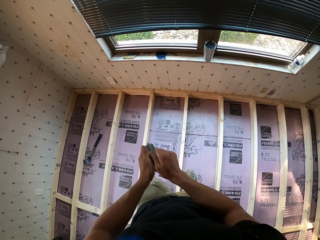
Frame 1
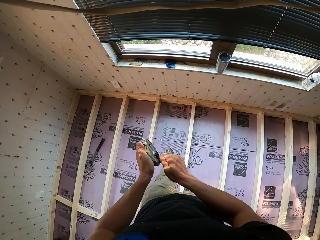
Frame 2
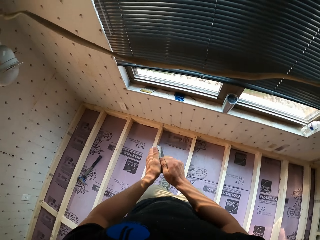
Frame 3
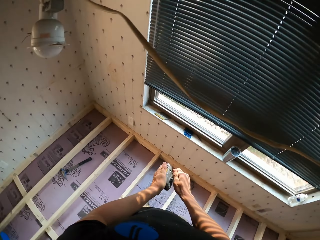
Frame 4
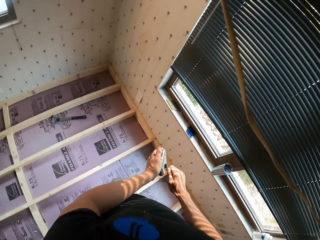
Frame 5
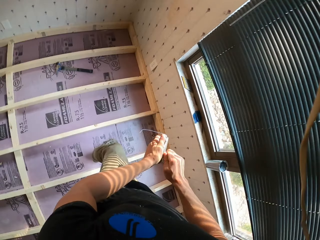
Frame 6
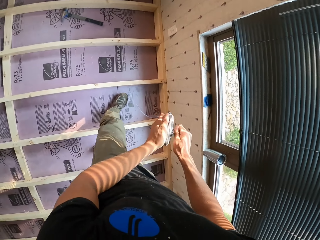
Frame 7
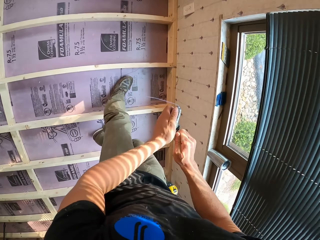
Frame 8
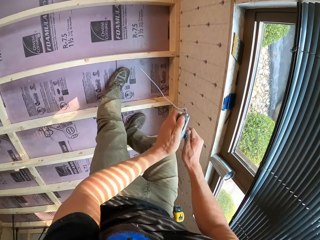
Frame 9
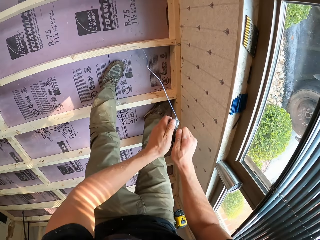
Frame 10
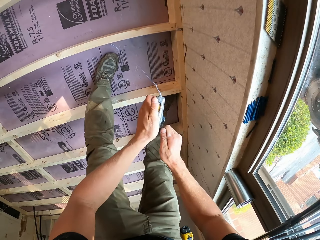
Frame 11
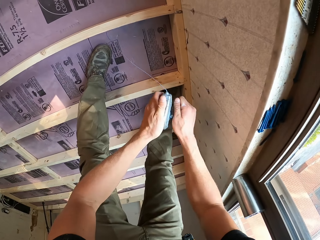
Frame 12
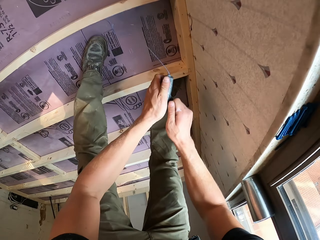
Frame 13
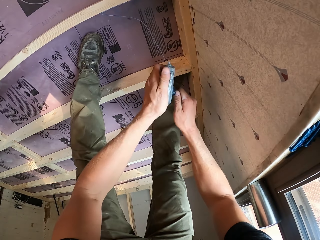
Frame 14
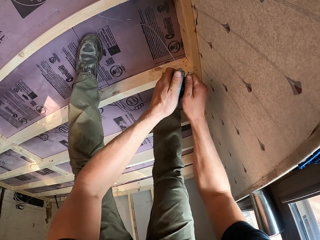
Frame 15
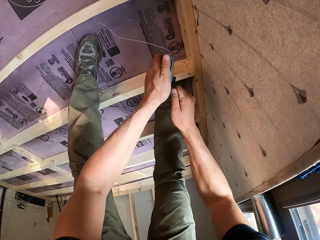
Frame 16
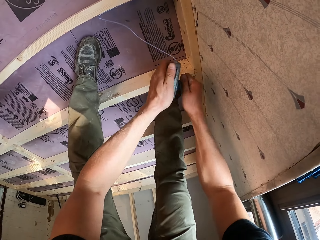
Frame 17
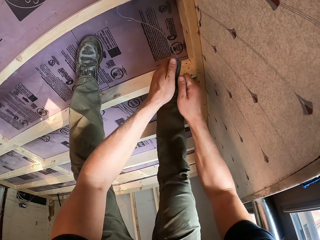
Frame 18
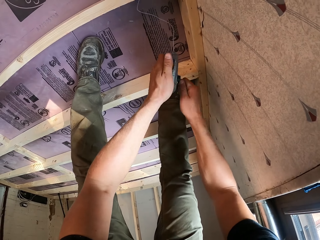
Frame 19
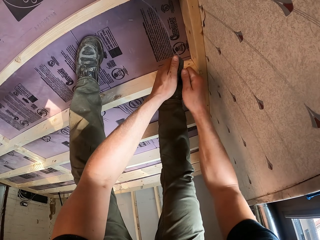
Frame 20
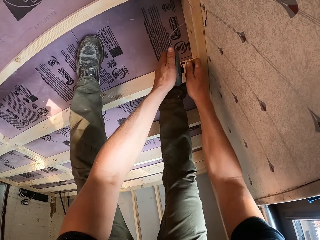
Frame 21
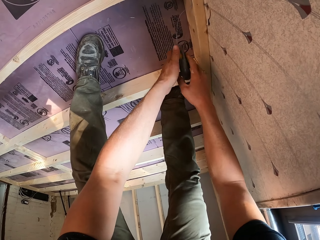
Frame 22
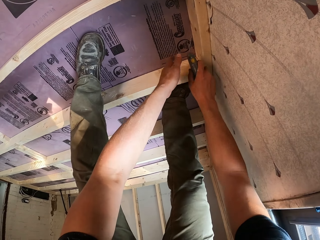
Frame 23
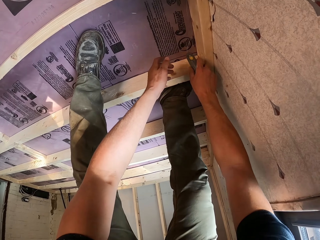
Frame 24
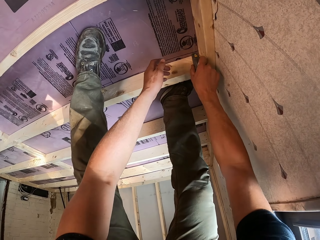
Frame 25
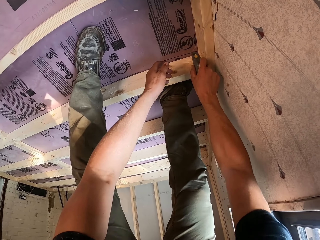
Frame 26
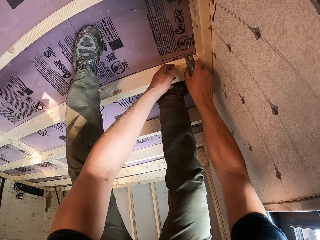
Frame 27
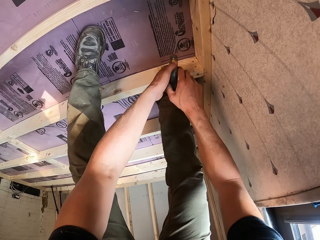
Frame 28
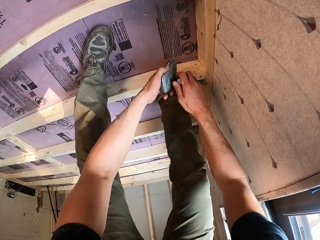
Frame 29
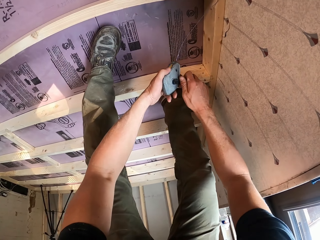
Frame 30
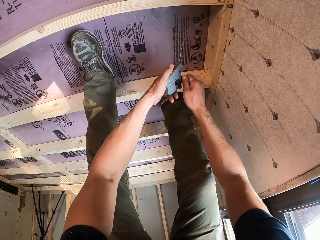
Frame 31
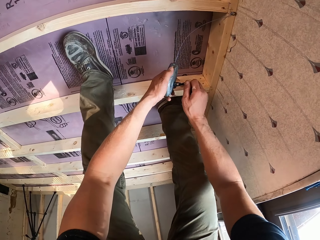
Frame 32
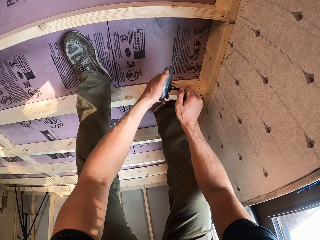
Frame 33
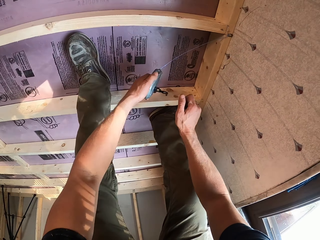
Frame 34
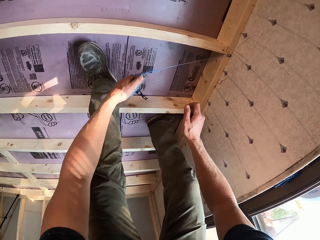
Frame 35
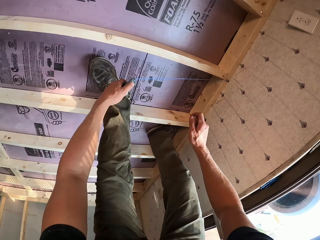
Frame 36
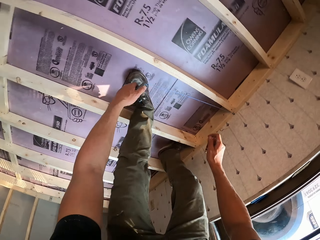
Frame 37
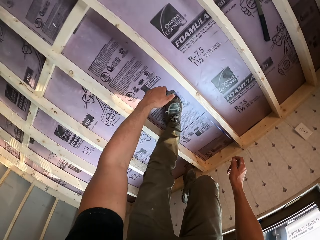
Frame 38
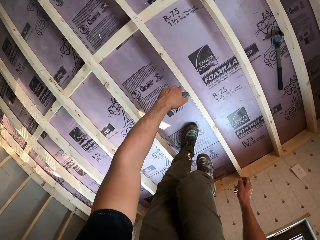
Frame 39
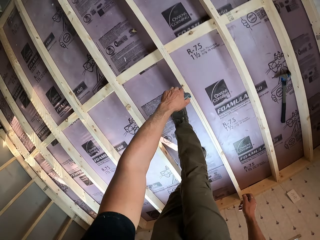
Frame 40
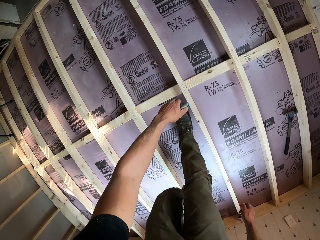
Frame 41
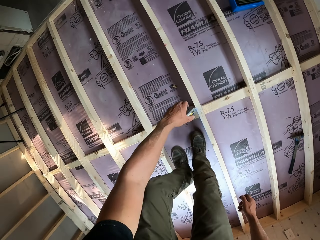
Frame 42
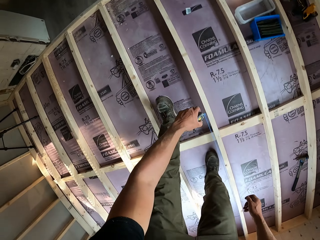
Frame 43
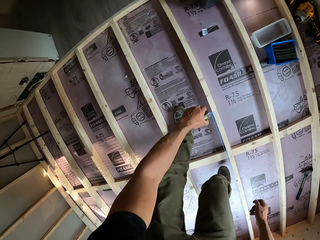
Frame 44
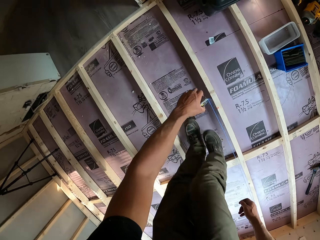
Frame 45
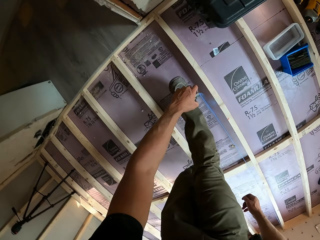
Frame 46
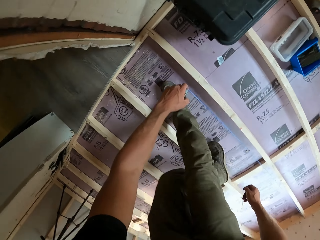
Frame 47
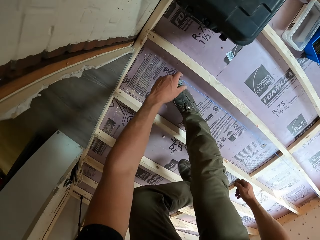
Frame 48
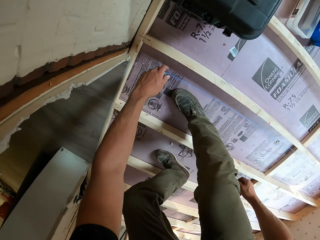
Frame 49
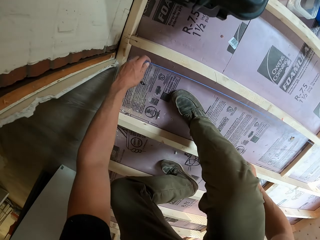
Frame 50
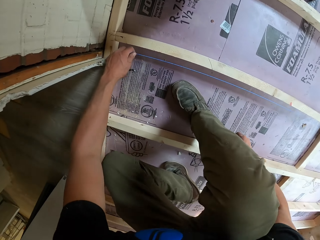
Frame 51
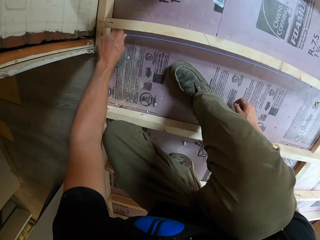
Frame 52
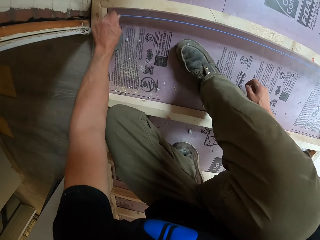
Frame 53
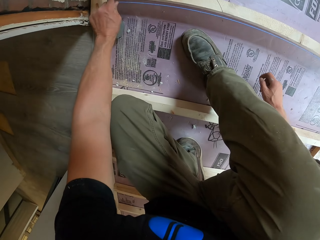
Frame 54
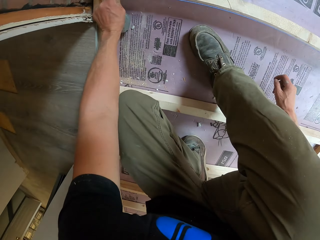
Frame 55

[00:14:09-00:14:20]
The camera wearer hits the rope roller on the wood. They move to the other side with the rope. They measure the timber with a measuring rope-marker Sola.

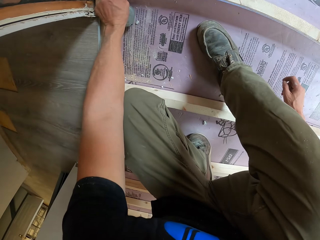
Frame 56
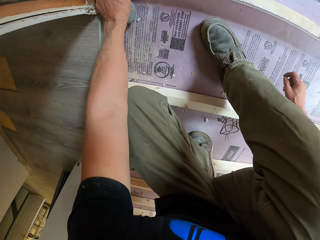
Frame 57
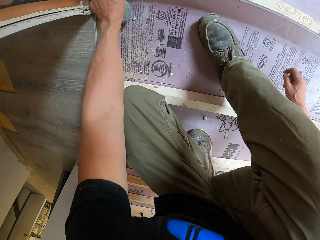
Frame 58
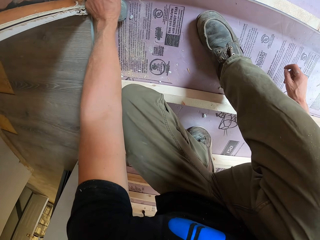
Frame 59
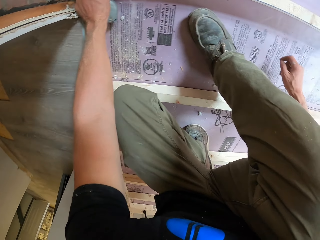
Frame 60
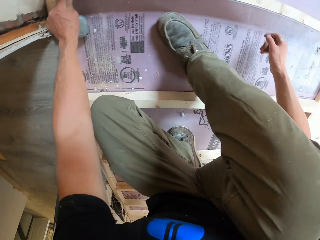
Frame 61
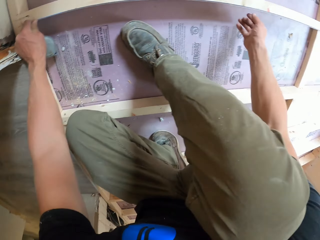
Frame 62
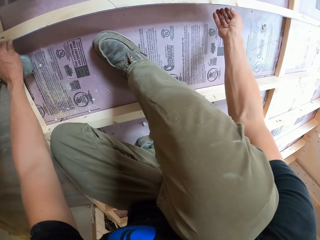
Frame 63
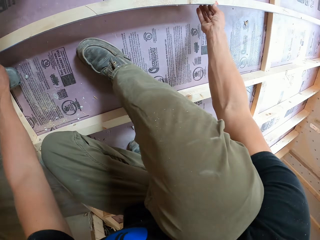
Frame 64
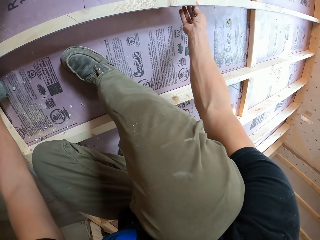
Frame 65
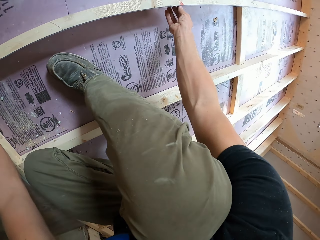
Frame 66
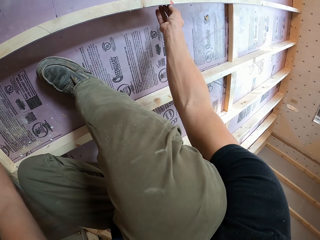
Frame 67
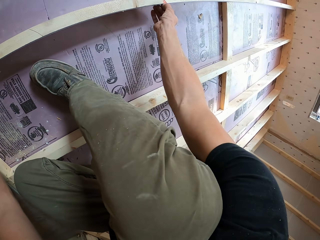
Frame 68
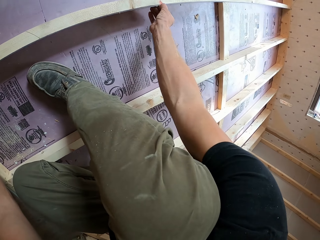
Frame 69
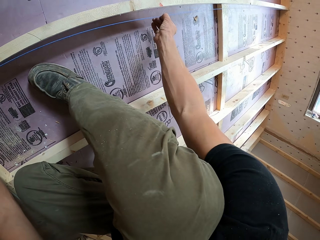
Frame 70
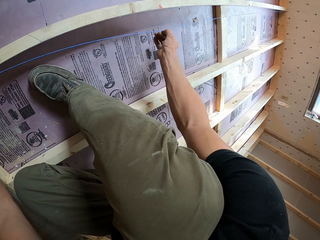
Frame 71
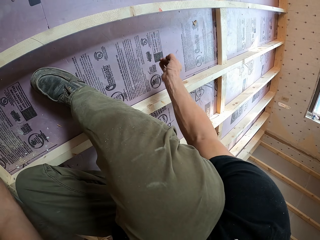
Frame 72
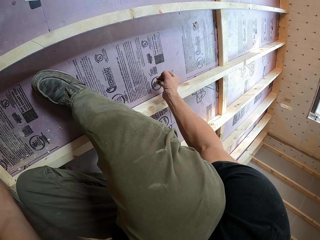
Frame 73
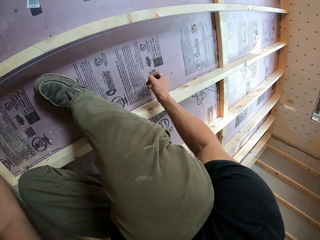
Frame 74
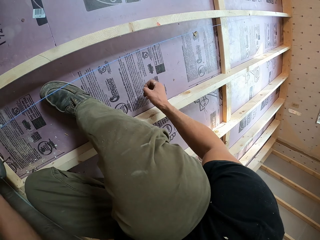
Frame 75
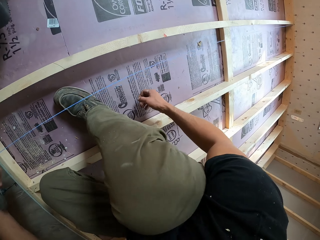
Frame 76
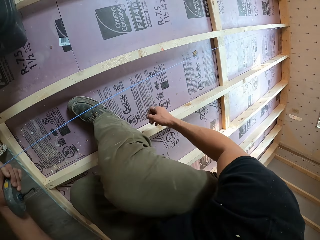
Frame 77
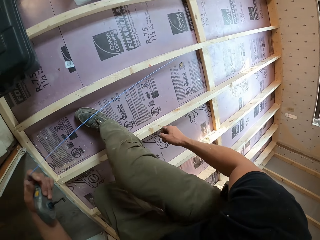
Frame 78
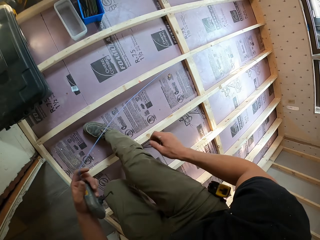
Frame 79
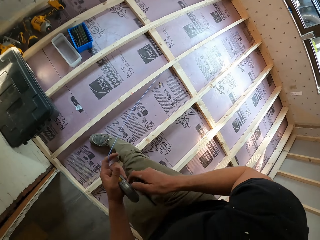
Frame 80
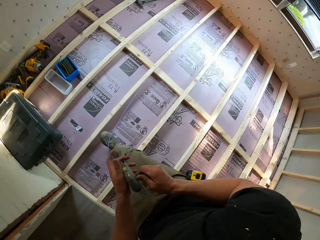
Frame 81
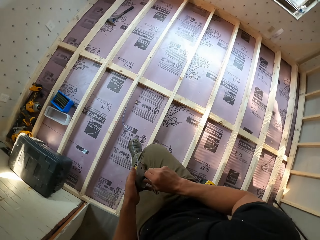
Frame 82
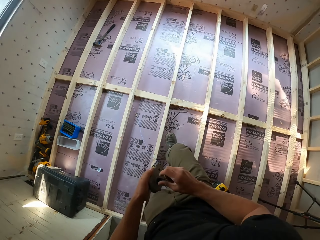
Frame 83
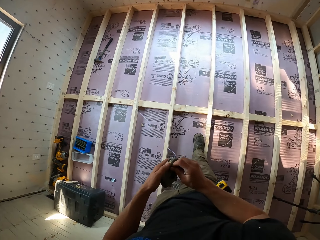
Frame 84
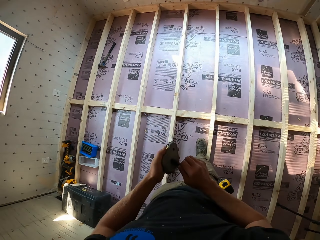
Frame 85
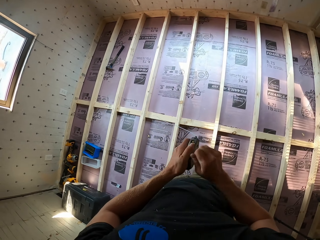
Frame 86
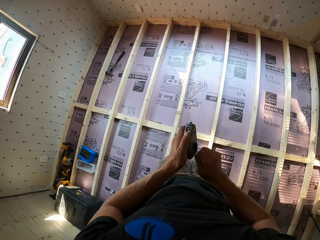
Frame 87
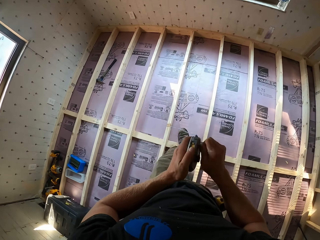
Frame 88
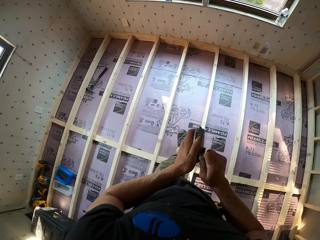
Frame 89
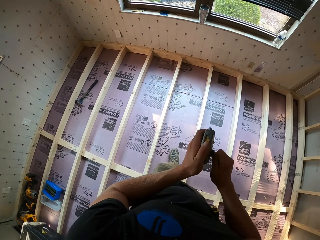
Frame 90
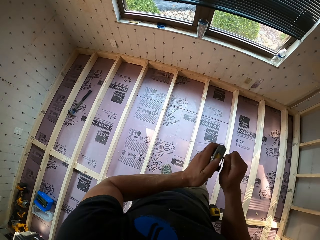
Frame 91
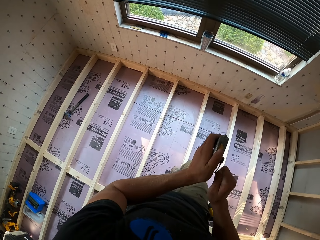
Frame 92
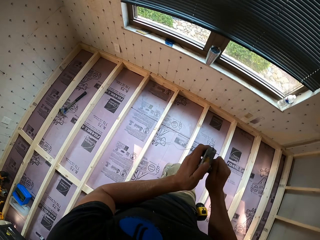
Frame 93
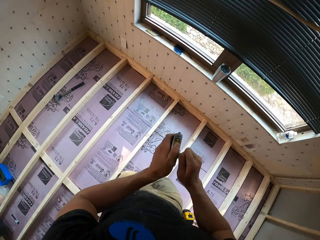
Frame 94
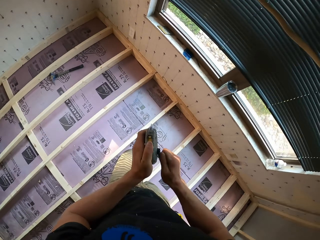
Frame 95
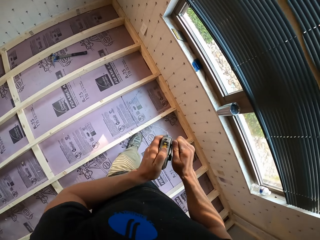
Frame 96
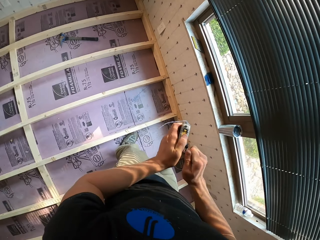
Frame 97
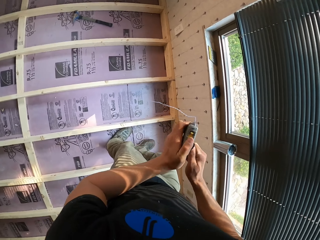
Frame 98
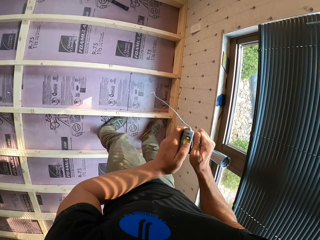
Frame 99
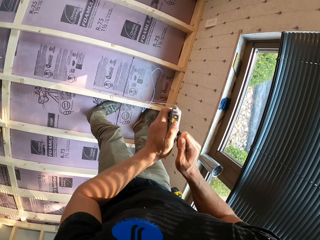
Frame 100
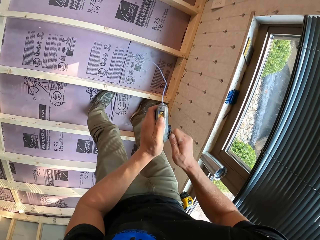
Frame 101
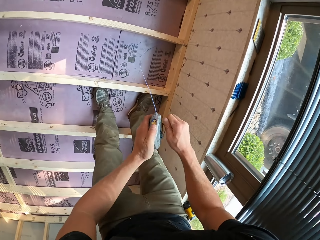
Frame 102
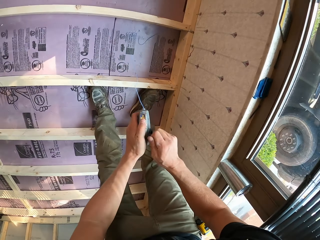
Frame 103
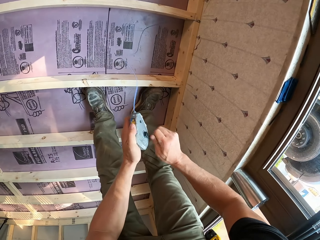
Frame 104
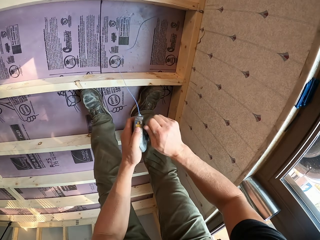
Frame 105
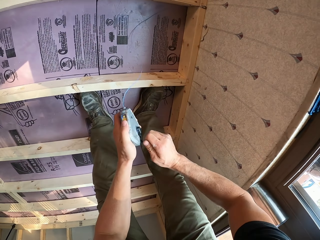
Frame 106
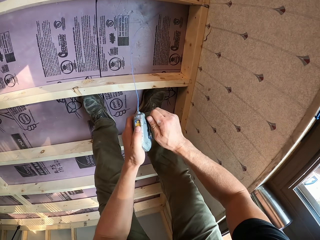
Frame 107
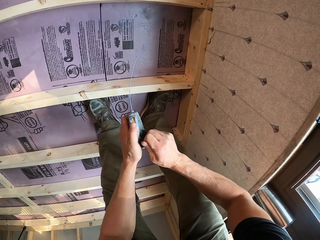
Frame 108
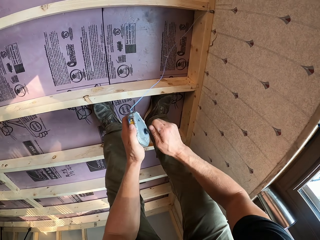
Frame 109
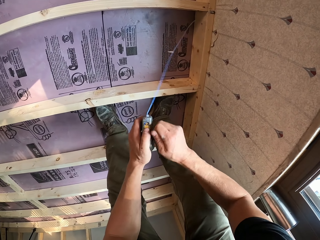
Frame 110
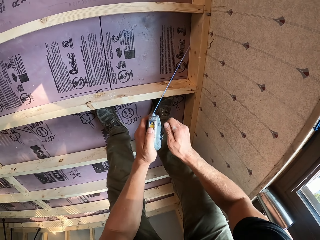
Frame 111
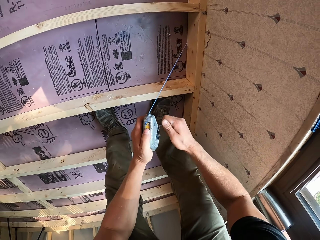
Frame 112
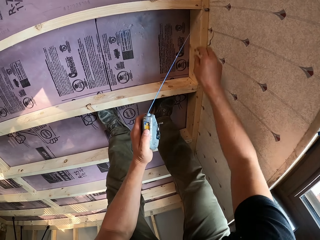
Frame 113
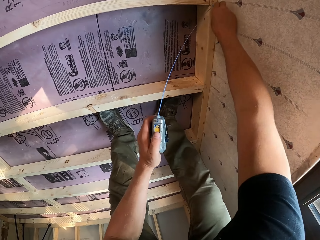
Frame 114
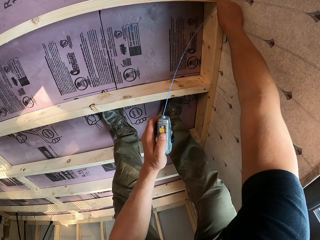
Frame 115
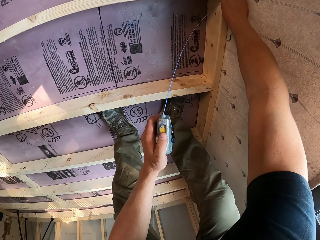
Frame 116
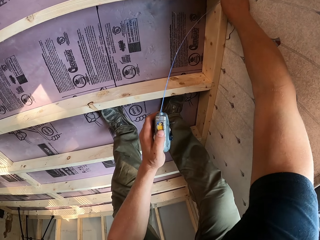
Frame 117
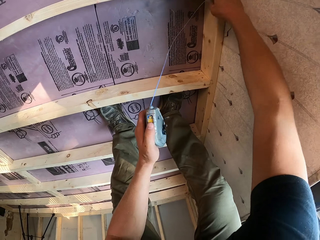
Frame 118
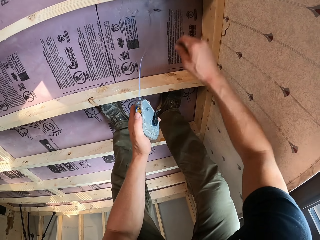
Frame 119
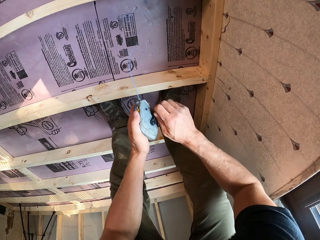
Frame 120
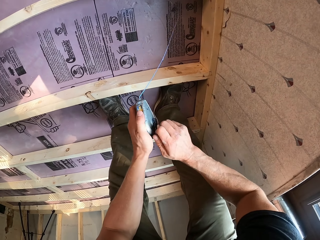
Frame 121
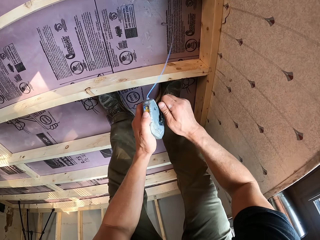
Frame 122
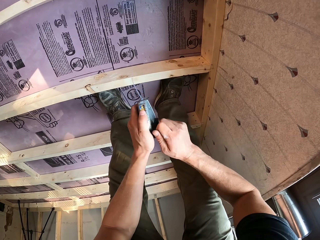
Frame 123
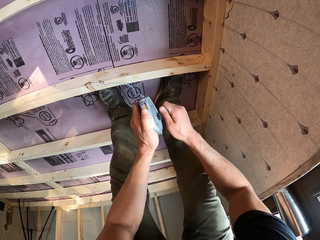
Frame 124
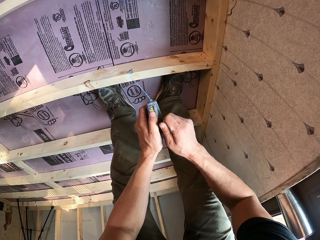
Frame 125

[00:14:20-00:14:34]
The camera wearer makes measurements with the rope. They move the measuring rope-marker Sola. They roll the rope back into the holder. They detach the rope from the wood.
